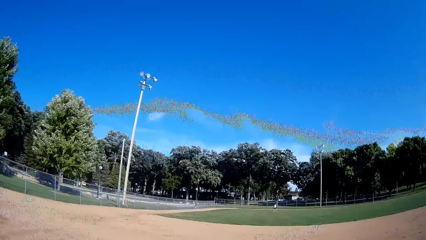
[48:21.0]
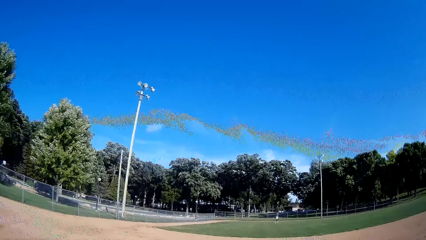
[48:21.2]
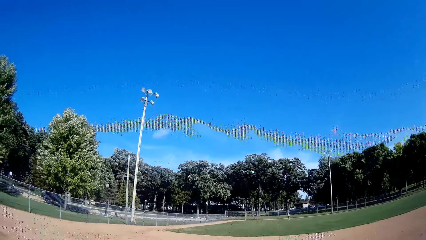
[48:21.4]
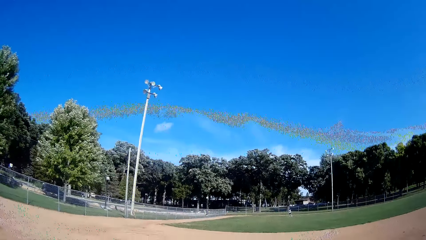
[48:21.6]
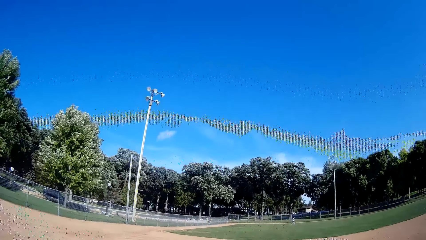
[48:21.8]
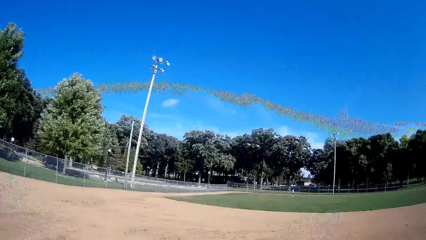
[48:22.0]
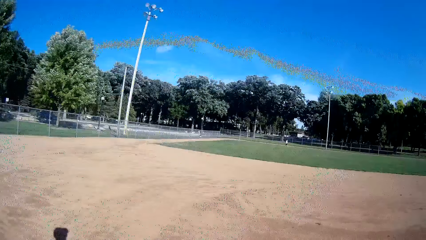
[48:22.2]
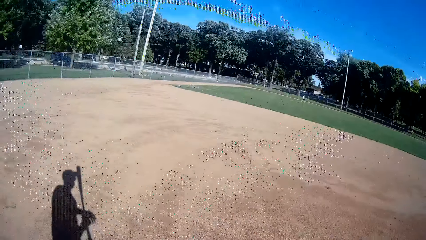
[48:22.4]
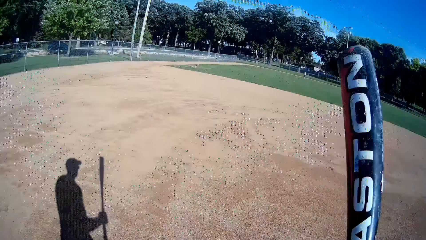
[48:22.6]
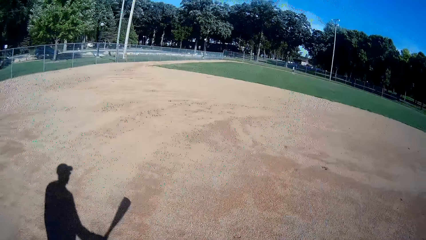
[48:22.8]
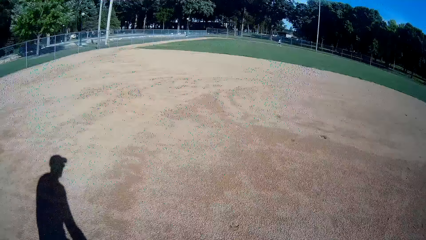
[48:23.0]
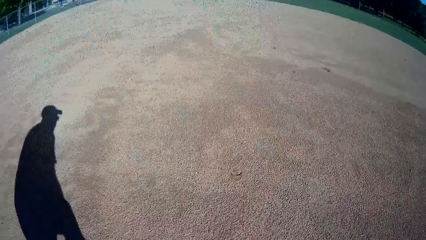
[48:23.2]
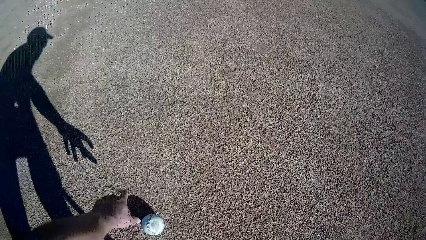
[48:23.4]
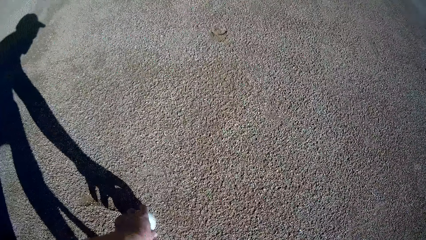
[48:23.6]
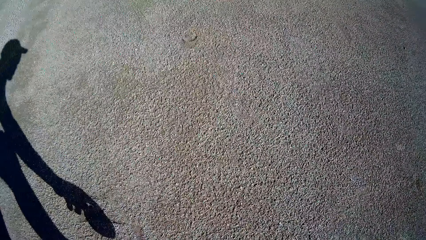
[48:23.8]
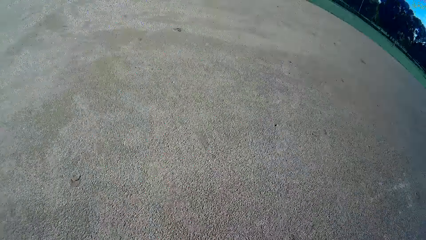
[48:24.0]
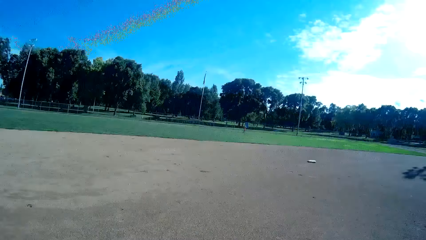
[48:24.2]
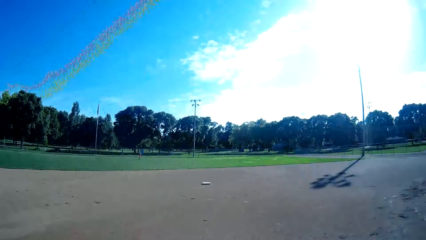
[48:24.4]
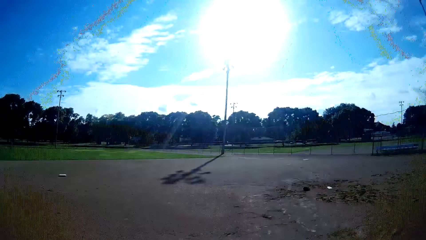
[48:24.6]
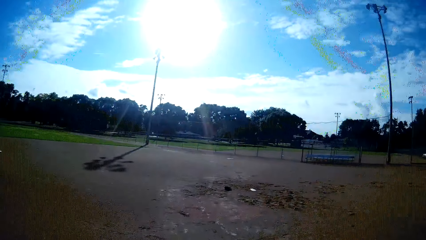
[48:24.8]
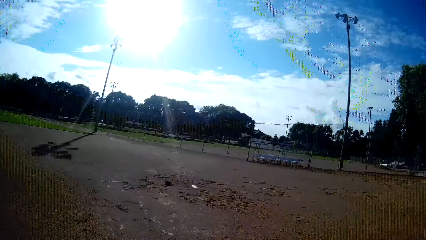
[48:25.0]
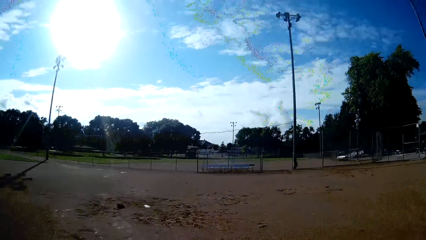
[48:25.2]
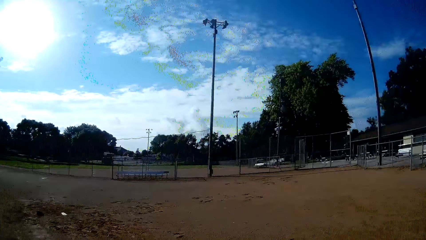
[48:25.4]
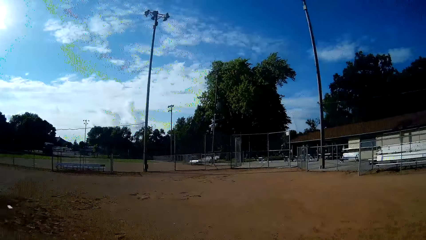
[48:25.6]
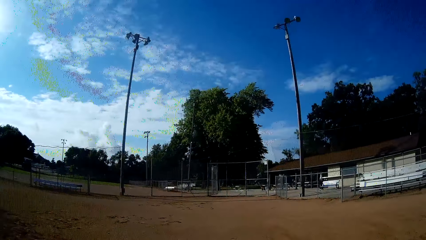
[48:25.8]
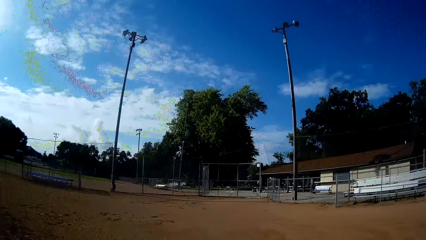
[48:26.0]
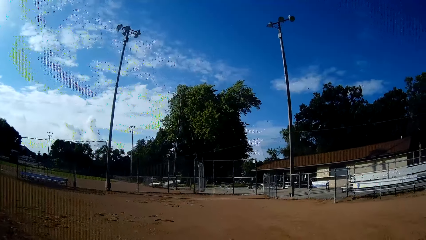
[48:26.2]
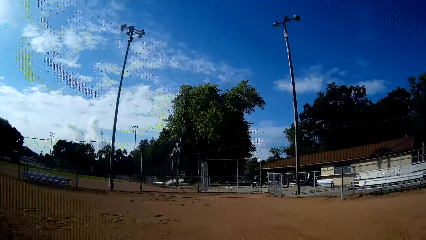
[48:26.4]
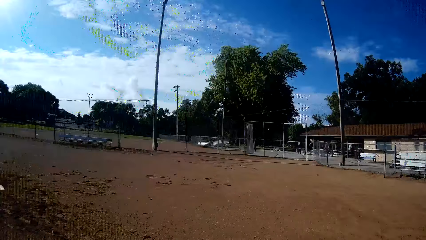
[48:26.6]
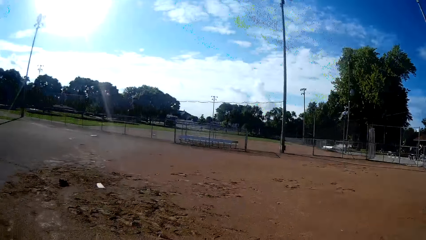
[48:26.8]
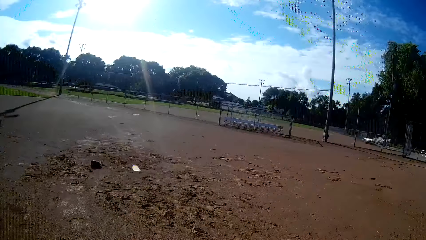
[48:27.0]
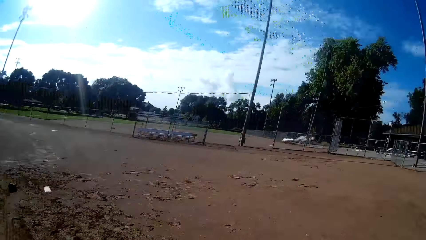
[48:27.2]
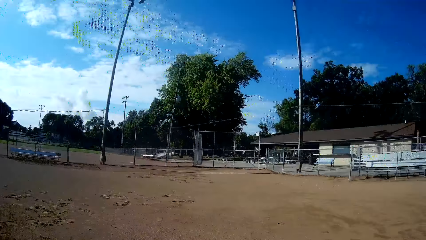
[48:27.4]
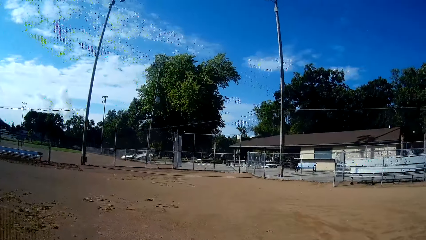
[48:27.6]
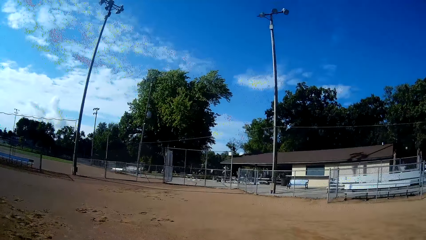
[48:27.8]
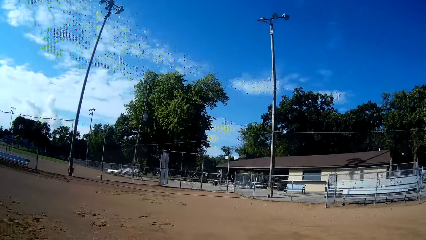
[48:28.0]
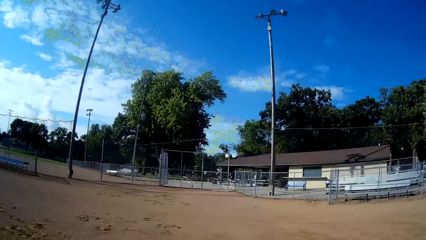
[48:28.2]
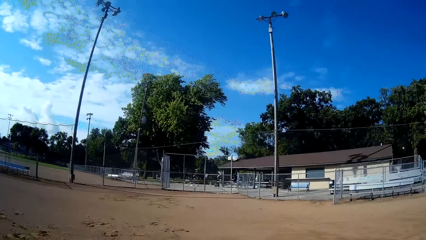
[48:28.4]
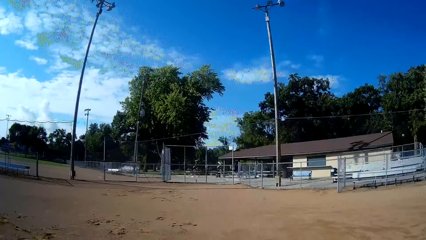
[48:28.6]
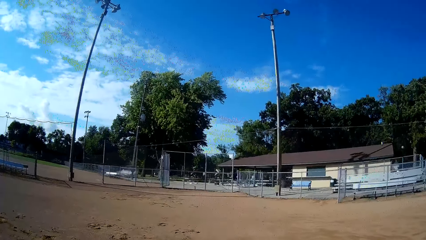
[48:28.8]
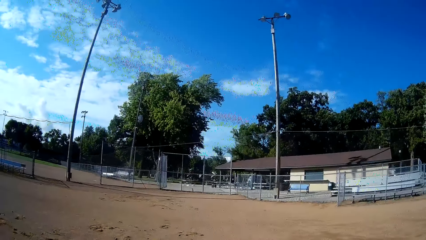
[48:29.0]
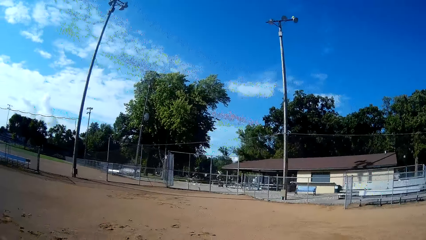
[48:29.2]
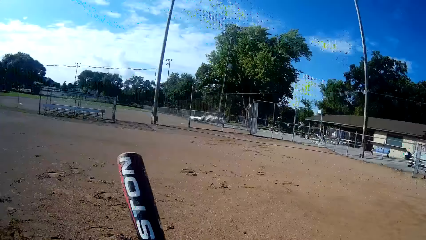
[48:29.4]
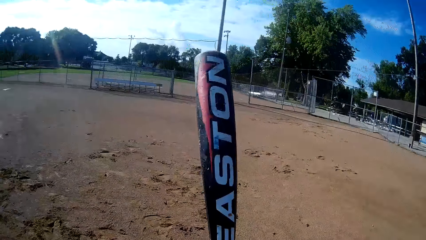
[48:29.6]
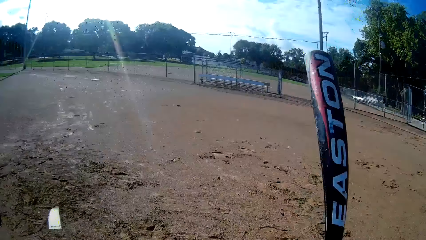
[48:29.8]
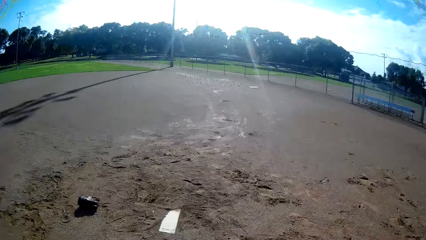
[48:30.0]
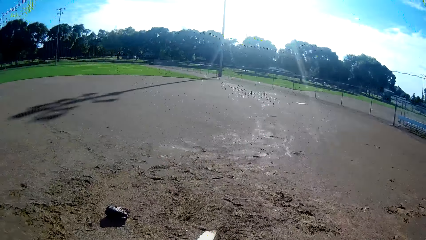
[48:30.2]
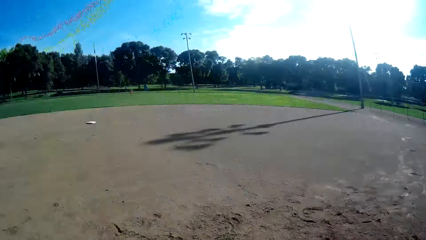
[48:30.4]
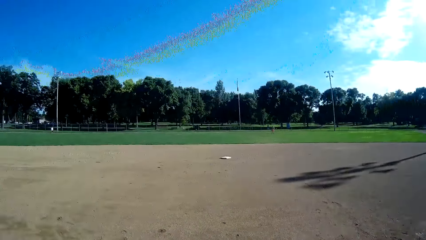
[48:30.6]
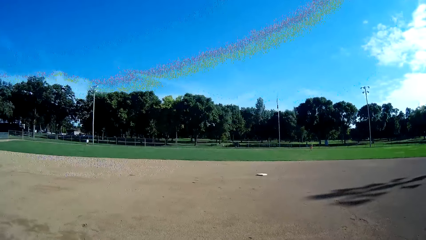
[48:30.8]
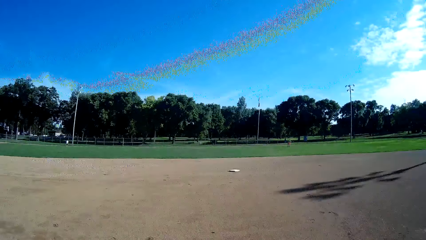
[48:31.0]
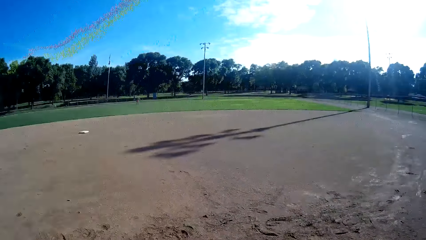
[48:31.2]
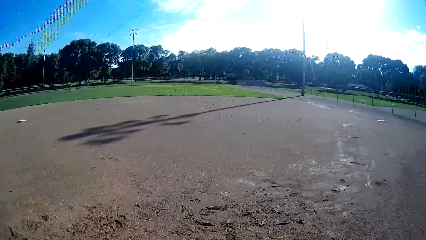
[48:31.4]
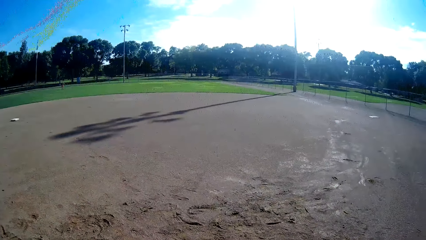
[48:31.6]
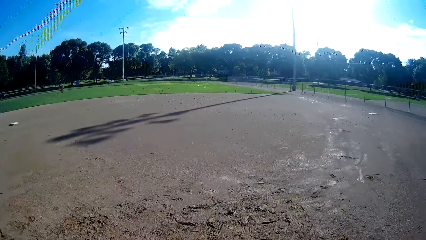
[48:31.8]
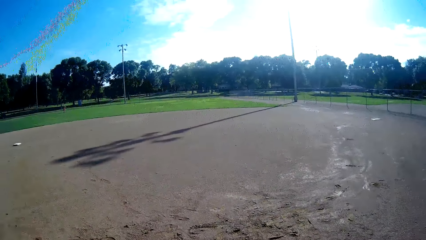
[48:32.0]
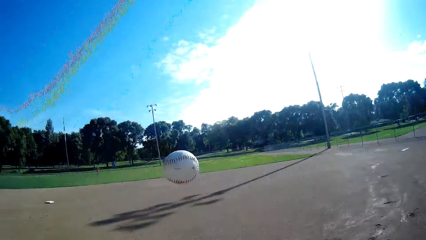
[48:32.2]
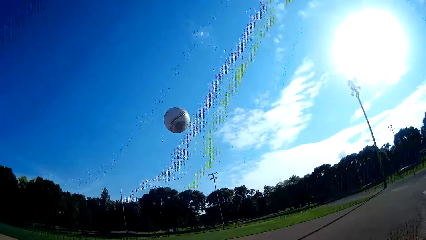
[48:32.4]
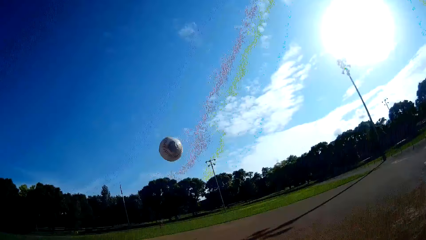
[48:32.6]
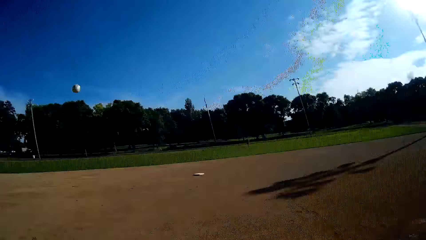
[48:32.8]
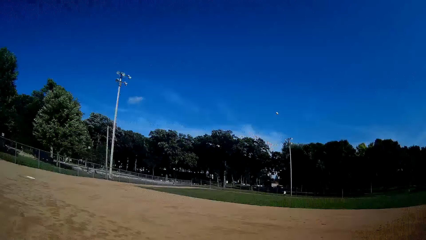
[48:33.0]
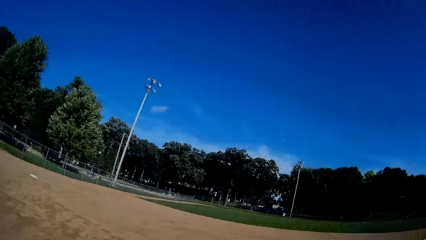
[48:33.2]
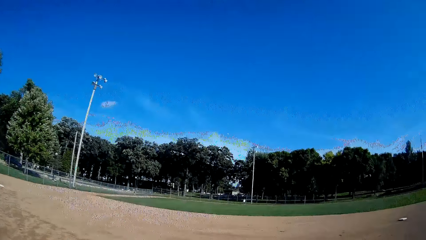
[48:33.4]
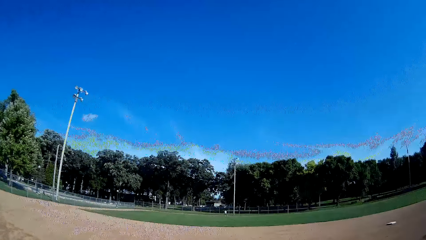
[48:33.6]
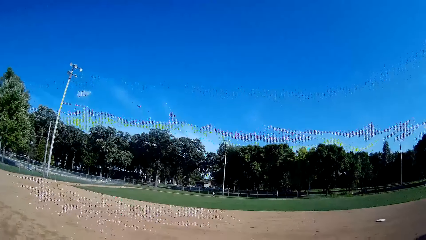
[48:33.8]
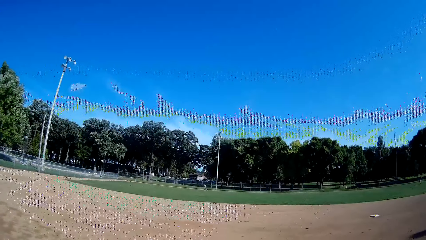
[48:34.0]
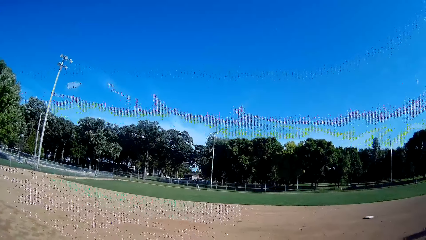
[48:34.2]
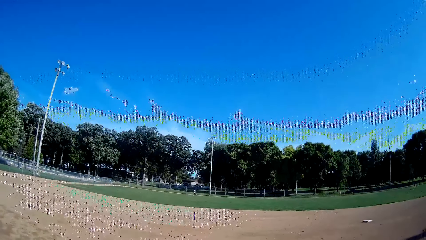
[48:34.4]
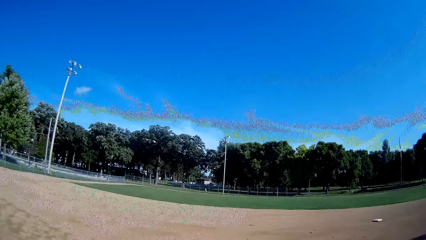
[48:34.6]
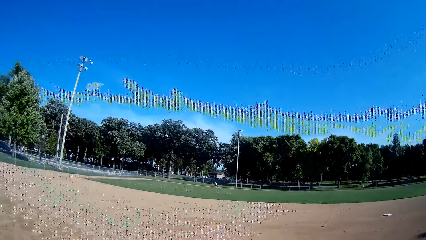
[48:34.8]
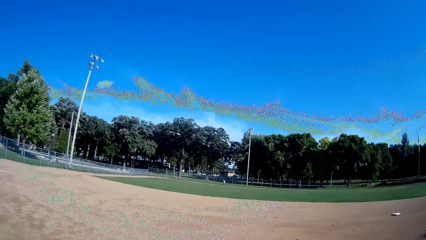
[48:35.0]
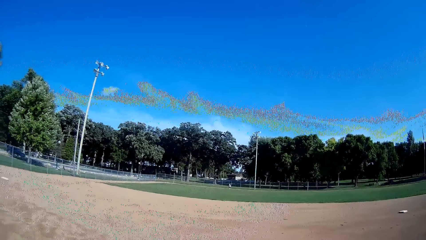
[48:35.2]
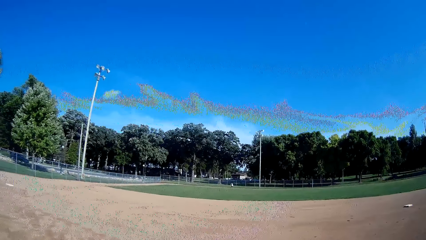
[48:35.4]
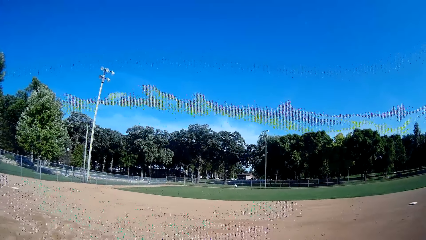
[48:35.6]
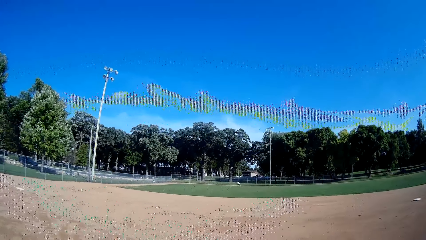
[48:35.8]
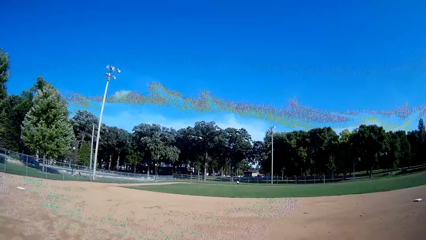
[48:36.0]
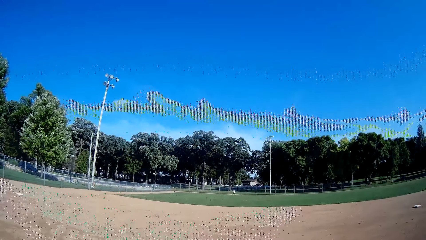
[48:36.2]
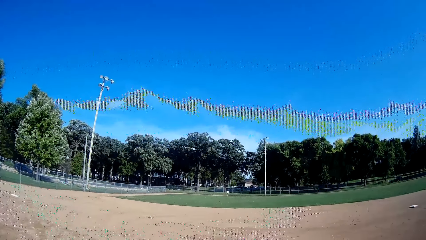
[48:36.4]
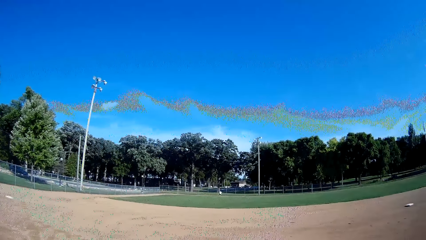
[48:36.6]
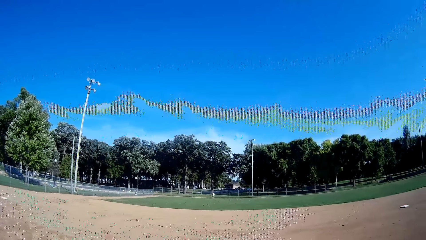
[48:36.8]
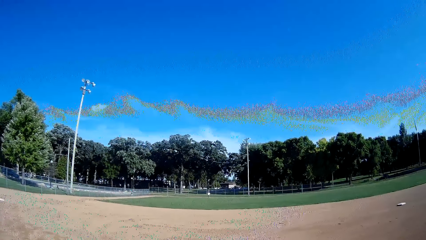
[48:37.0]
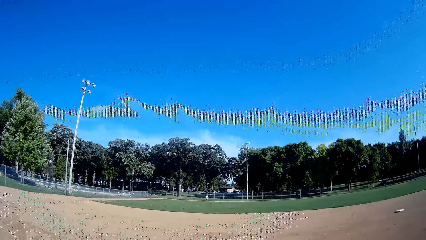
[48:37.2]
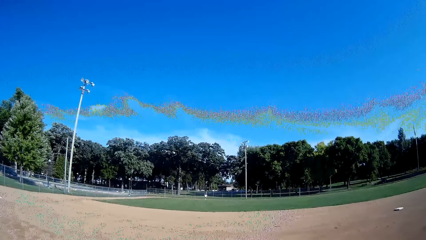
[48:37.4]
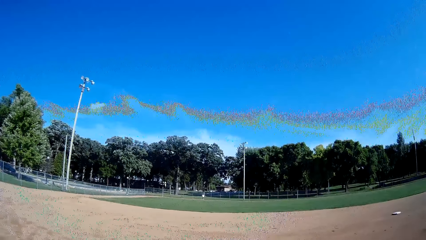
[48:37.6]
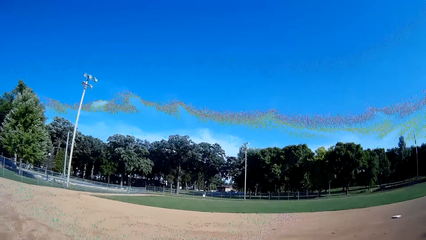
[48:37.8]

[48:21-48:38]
The camera wearer puts down the bat. They pick the ball from the ground. They walk towards the mark on the ground. They raise the bat. They look around the field. They position the bat. They throw the baseball in the air. They play the ball with the bat towards a man. The man jogs towards the ball. The man catches the ball.
